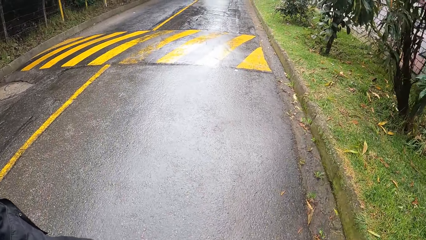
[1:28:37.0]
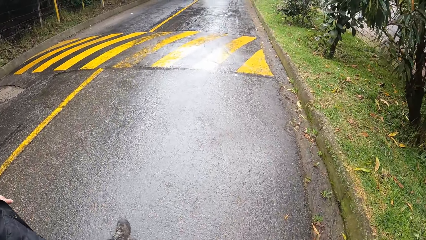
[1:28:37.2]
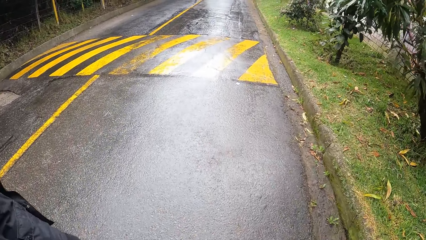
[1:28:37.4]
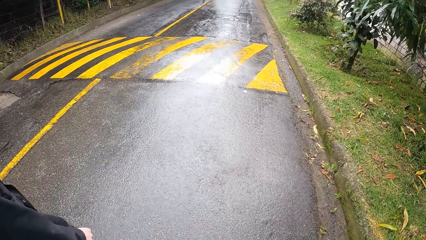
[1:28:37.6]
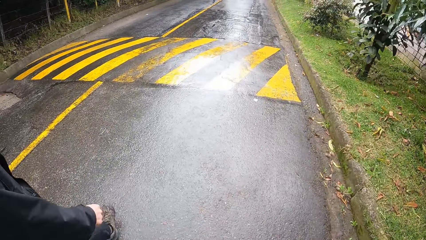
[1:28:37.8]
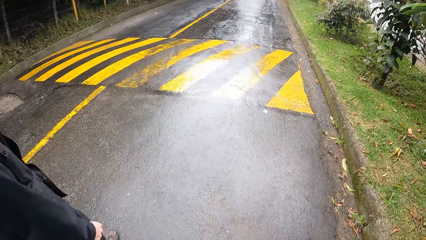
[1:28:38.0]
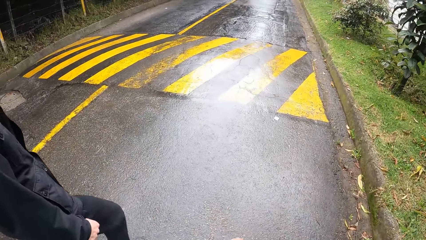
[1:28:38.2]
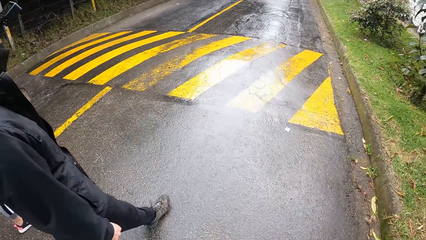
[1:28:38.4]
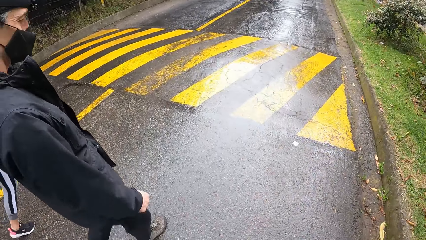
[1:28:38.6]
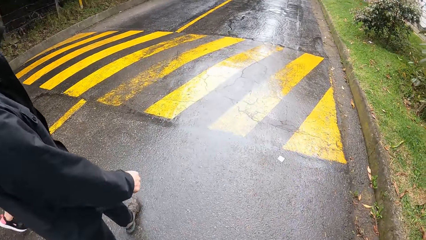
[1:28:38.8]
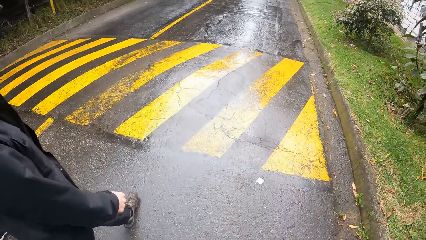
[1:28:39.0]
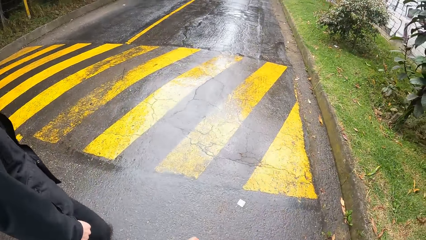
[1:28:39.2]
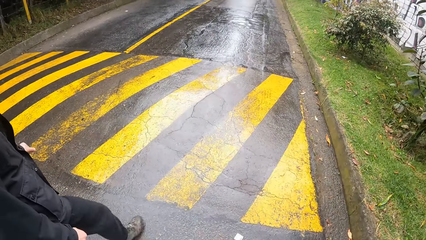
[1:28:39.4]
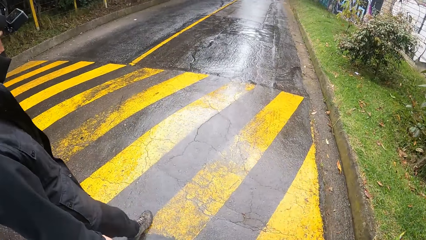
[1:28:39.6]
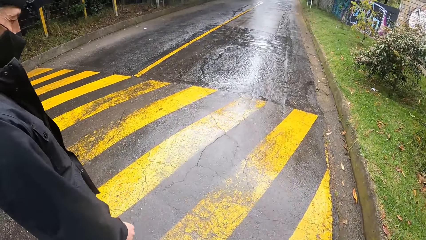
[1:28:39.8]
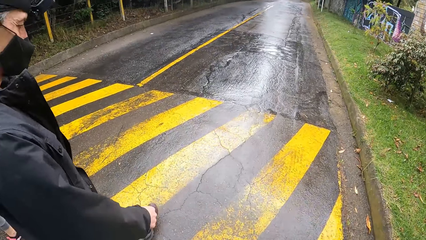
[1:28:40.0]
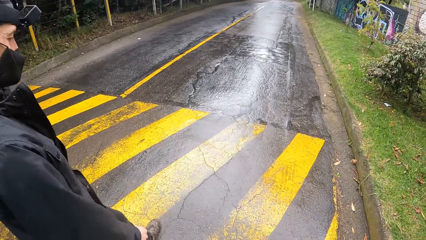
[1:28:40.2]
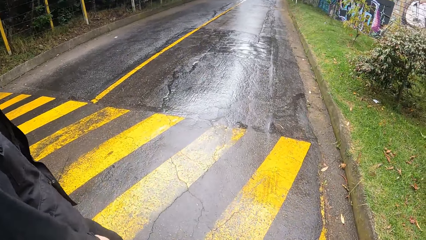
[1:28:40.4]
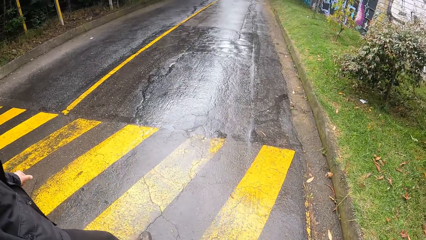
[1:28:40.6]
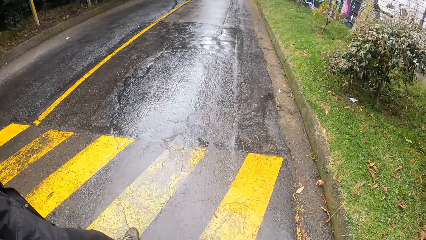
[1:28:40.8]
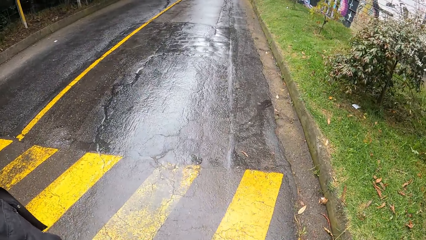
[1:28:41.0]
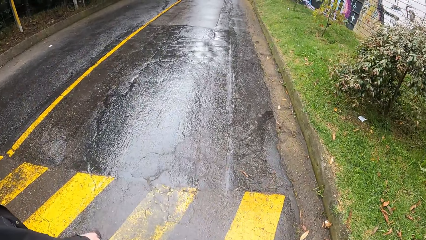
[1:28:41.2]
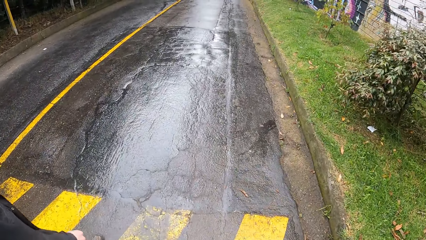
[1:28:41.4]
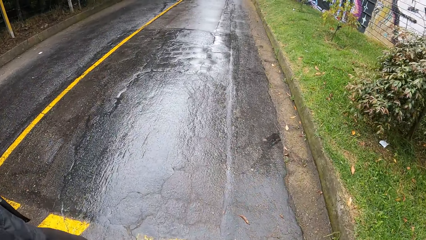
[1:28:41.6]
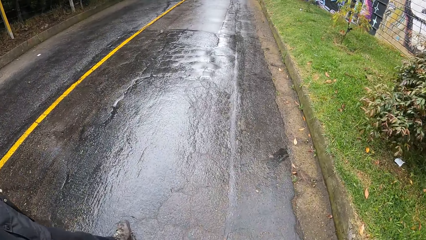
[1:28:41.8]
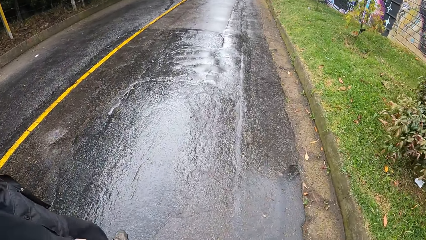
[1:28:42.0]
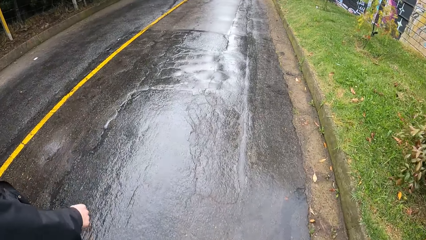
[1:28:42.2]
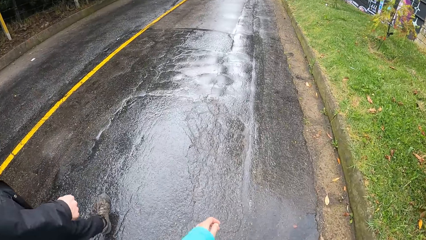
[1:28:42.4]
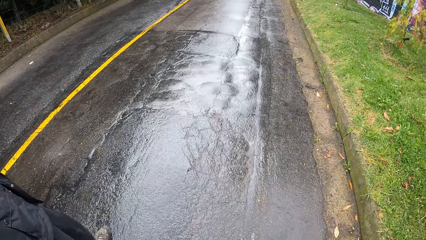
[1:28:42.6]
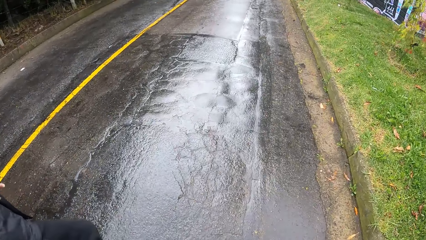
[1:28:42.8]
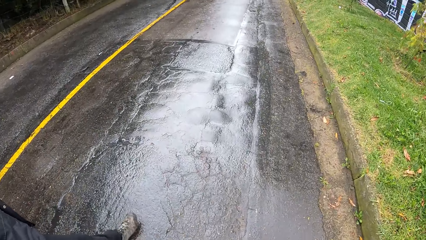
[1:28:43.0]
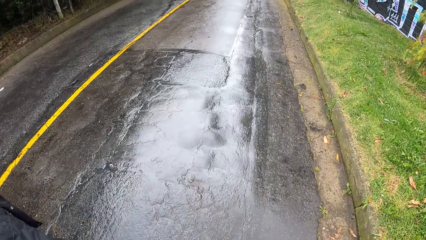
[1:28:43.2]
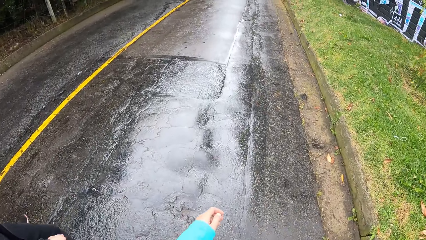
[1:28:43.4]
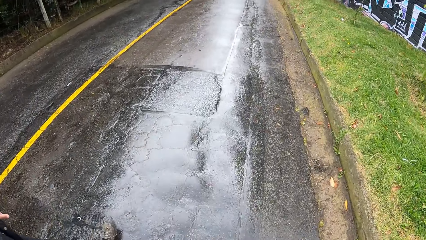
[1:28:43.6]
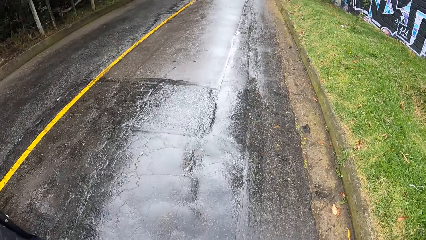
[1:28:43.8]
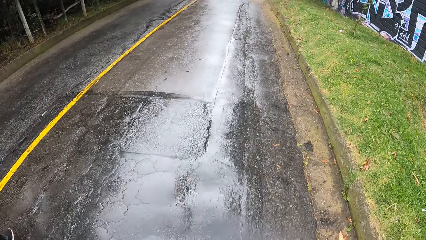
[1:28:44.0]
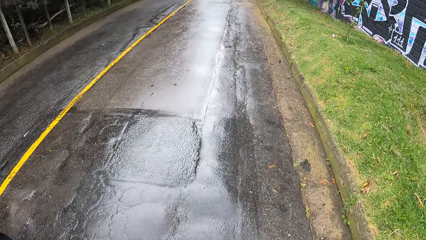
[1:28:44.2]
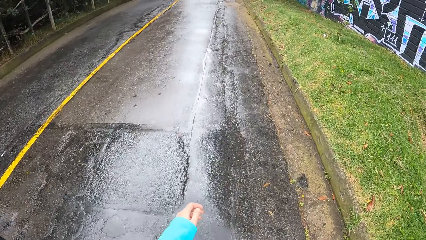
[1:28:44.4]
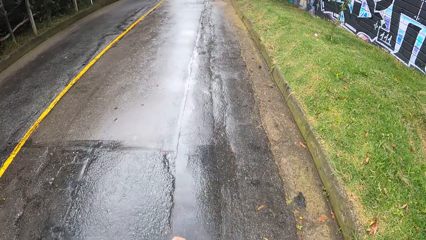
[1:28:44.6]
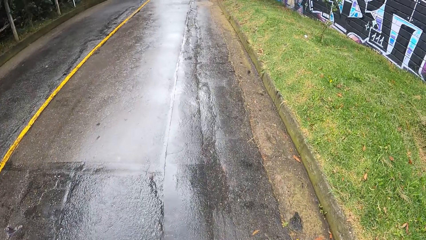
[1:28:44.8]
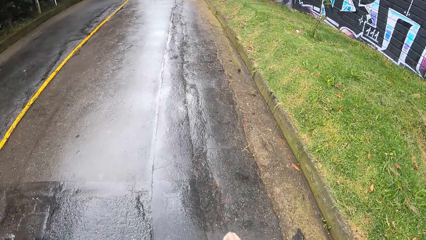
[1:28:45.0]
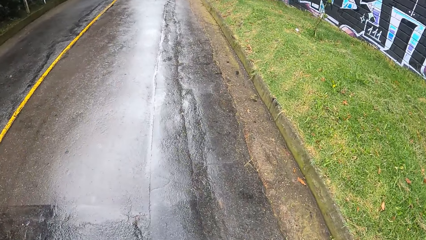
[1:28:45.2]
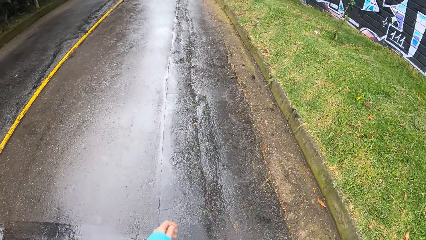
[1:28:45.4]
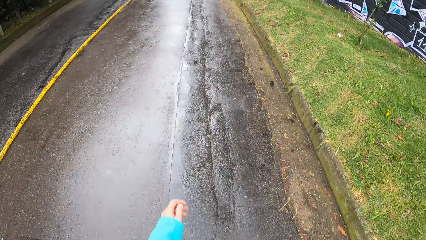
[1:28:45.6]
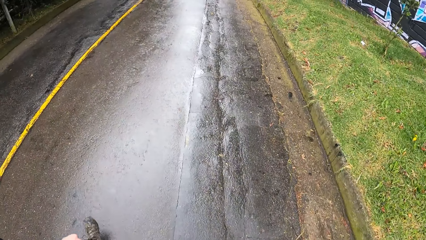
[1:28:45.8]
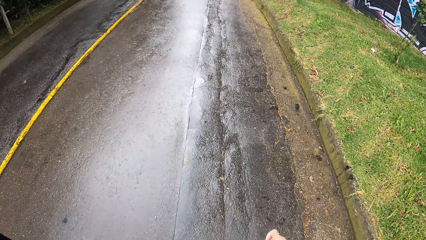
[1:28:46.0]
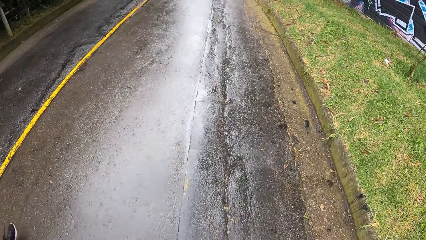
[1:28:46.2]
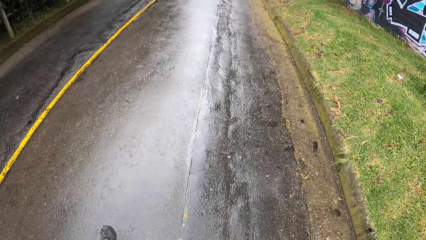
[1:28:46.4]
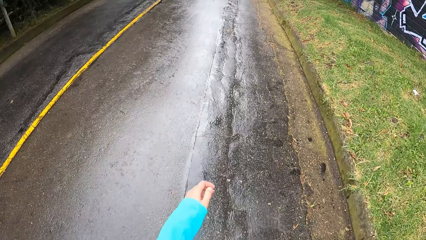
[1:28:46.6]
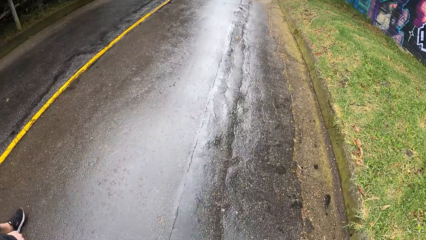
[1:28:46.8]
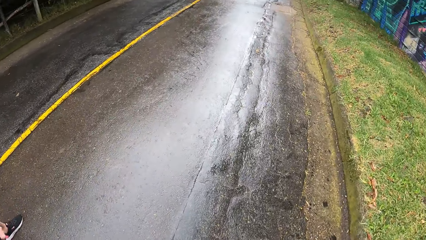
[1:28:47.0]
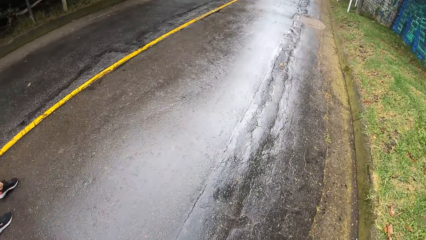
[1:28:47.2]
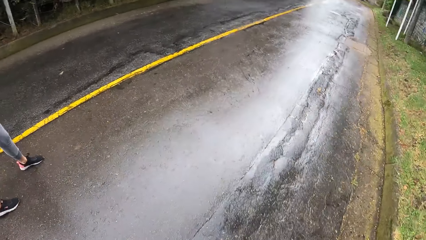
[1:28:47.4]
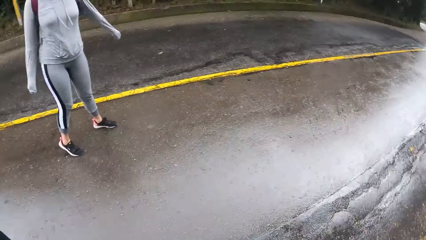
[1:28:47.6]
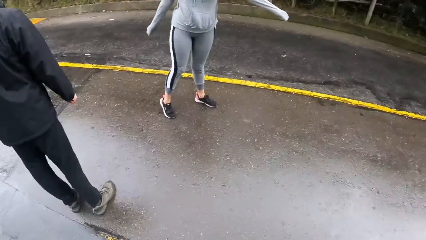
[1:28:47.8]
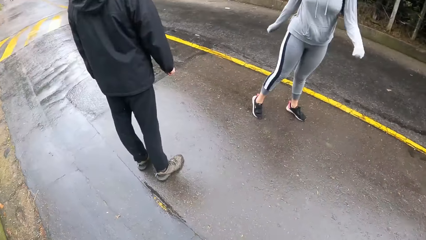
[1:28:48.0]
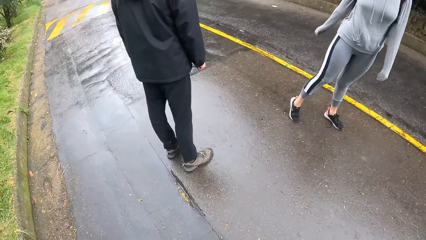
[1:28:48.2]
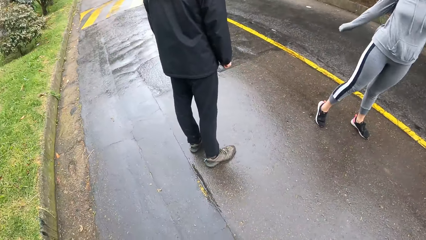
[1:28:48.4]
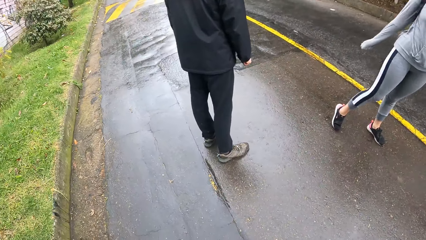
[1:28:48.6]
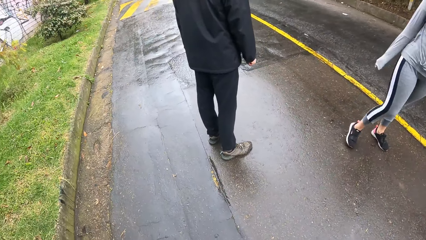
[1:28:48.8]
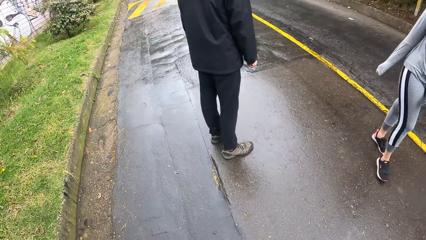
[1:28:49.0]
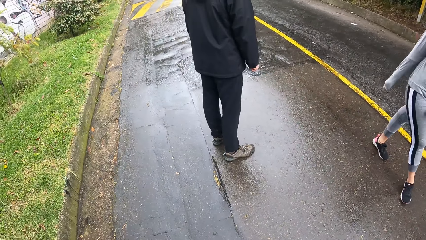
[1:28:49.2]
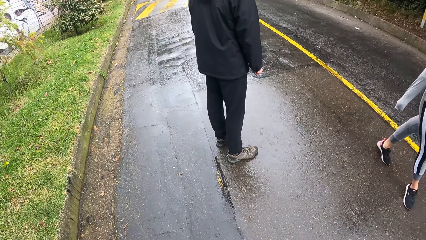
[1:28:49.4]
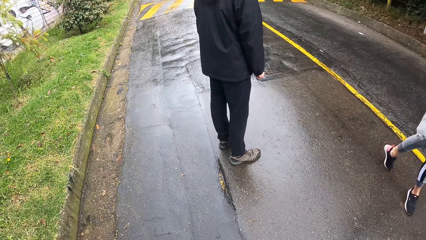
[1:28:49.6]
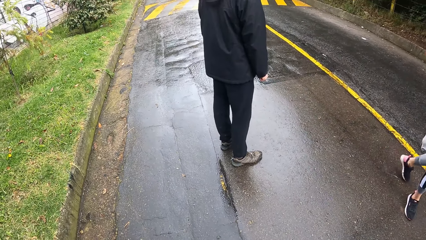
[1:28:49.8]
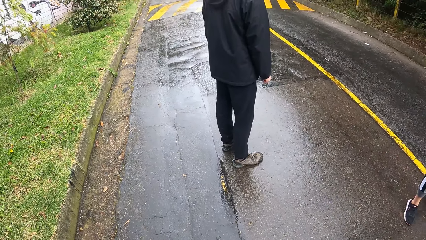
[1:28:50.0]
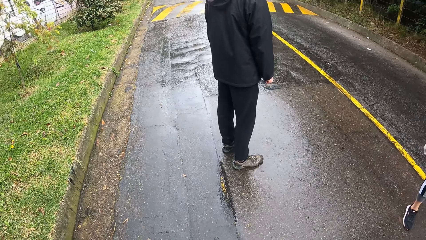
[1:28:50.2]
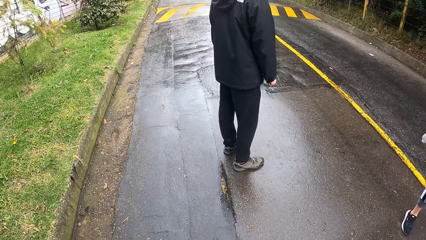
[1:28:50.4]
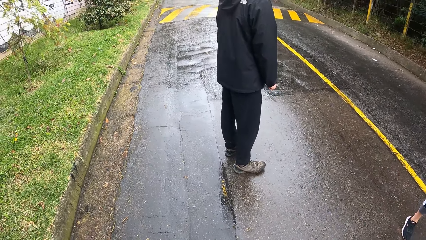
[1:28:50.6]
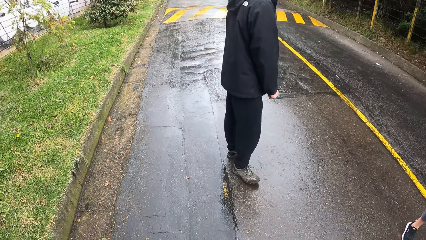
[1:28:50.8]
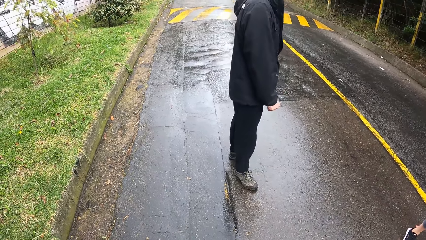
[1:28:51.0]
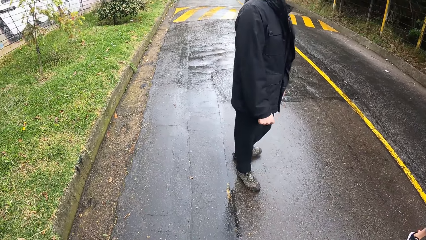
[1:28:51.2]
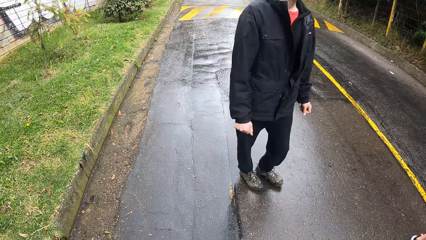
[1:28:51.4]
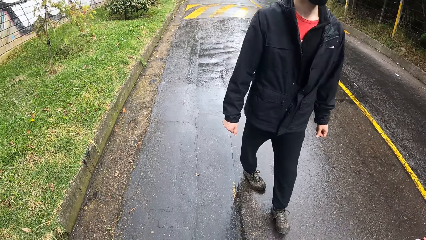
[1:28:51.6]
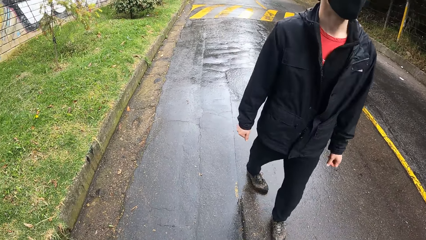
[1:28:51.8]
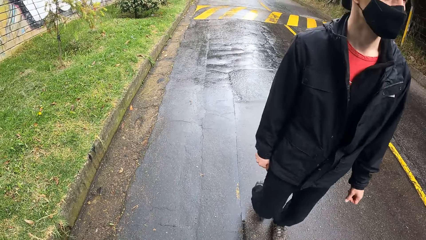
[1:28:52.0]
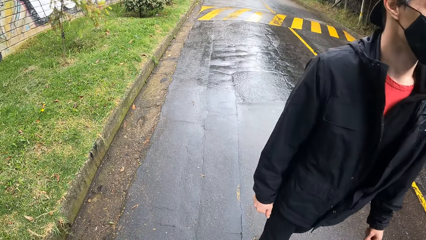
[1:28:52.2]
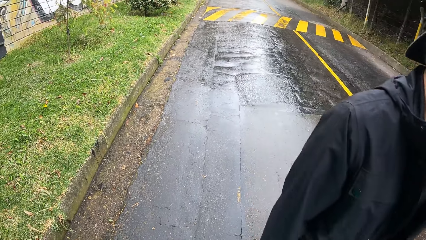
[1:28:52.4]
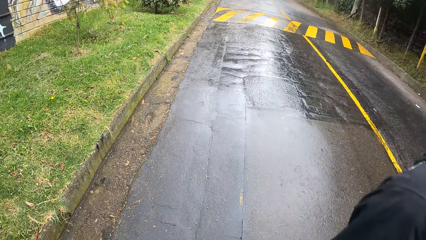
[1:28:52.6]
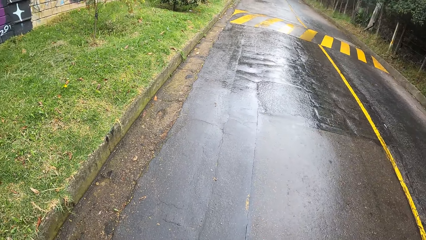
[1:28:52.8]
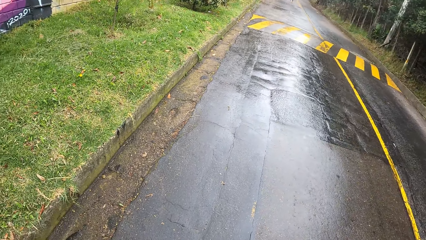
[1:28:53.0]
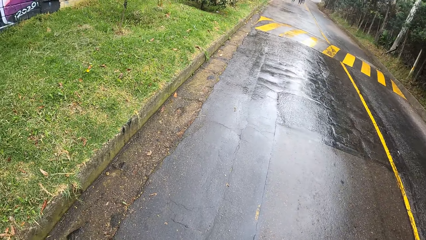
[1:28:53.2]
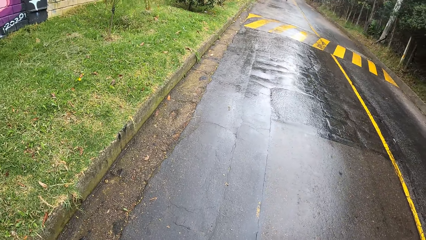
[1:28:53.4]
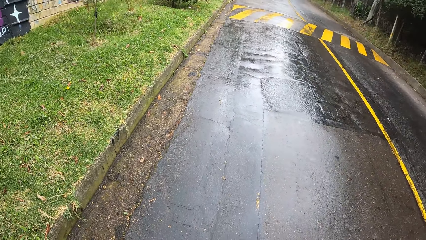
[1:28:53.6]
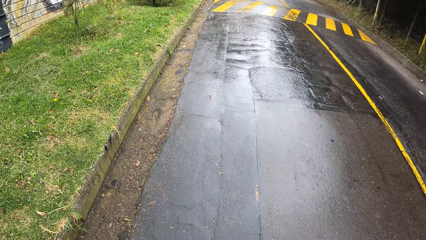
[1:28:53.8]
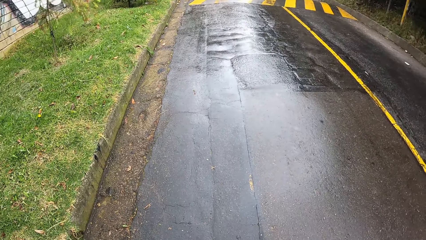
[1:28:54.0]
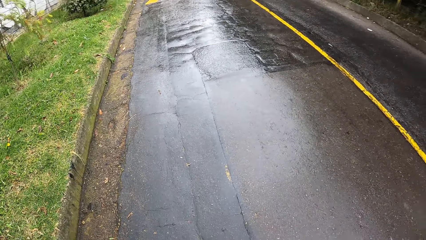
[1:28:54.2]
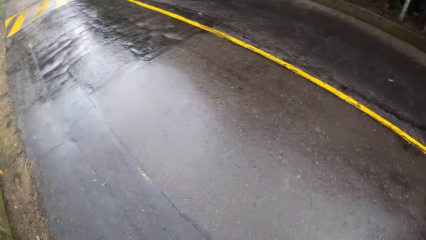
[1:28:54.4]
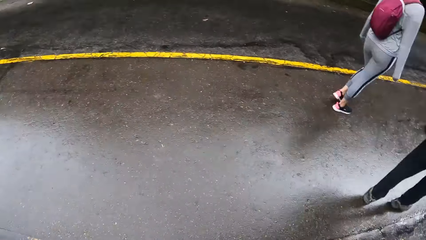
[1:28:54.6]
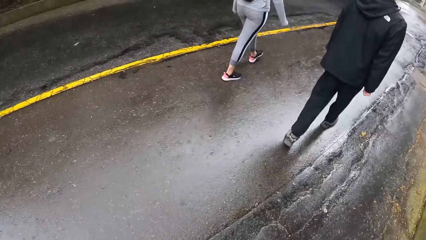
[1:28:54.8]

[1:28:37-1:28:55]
The camera wearer looks at the man. They look down. The man walks along the road. The camera wearer walks along the road. A woman walks along the road. The camera wearer turns around. The woman stands on the road. The man stands on the road. The woman walks along the road. The man walks along the road. The camera wearer looks around. They stare at the road.
